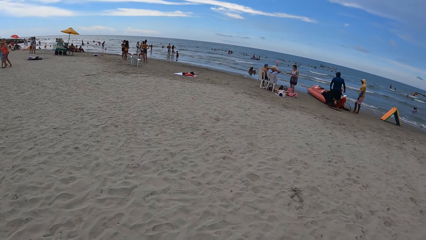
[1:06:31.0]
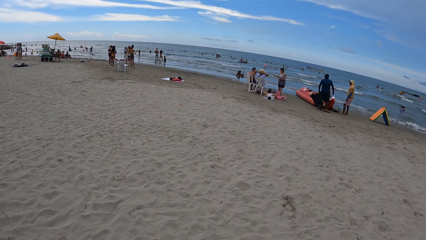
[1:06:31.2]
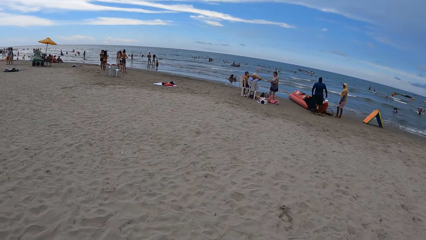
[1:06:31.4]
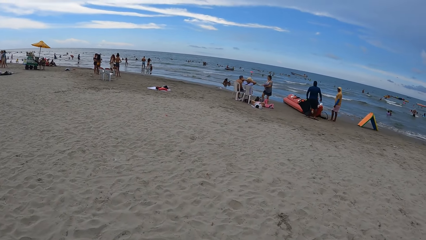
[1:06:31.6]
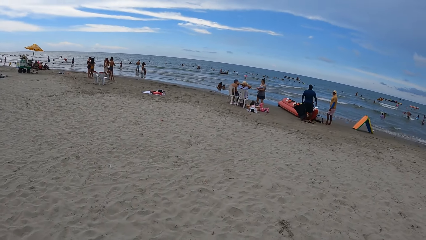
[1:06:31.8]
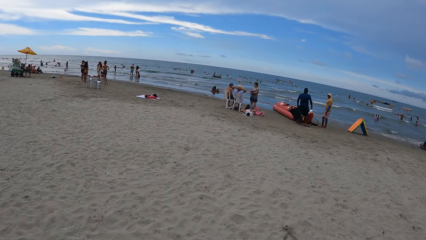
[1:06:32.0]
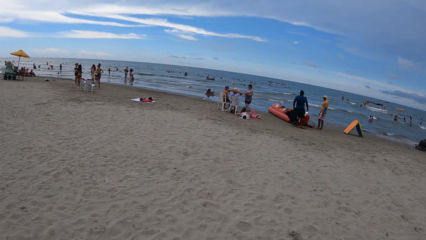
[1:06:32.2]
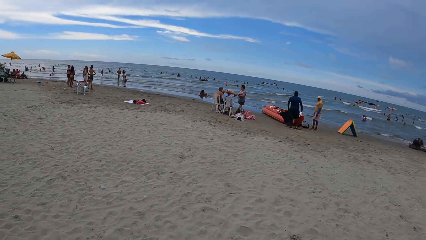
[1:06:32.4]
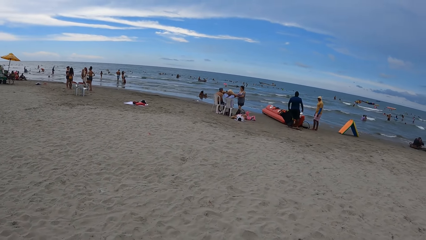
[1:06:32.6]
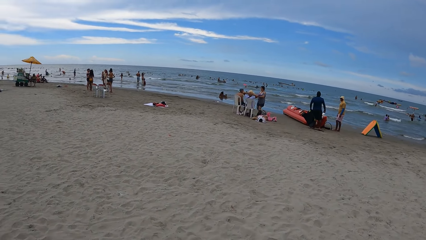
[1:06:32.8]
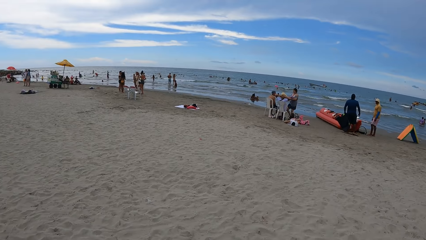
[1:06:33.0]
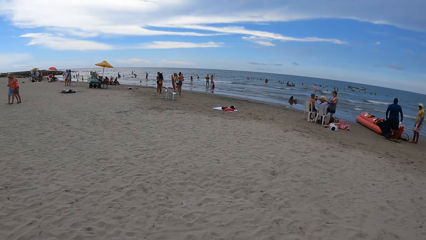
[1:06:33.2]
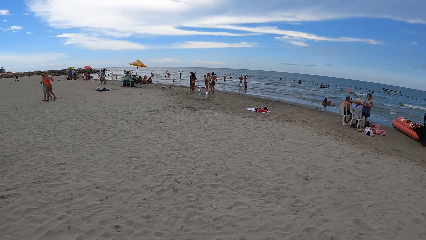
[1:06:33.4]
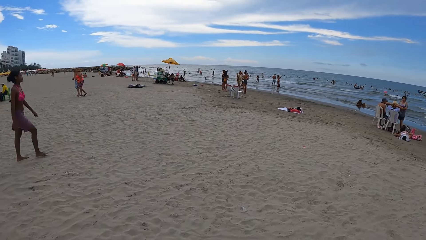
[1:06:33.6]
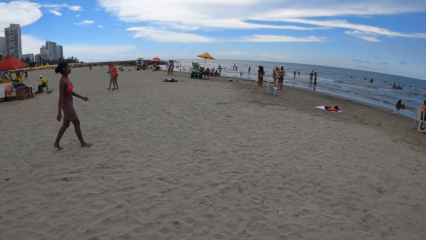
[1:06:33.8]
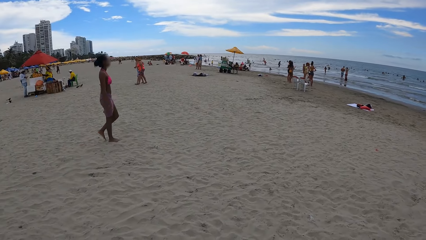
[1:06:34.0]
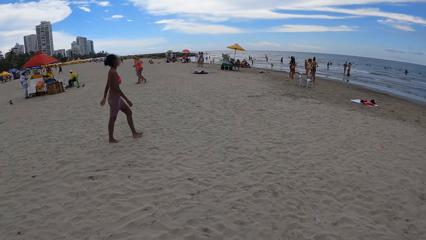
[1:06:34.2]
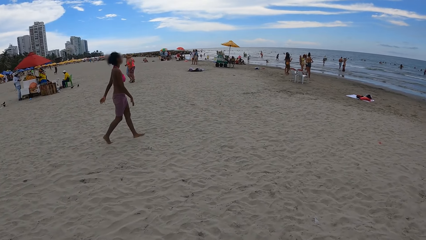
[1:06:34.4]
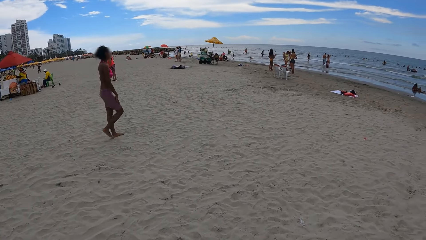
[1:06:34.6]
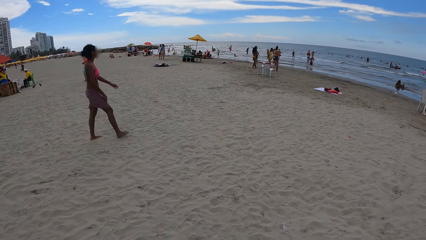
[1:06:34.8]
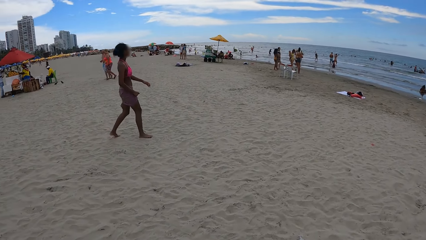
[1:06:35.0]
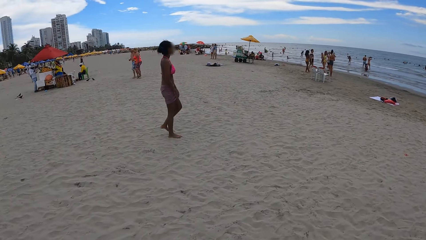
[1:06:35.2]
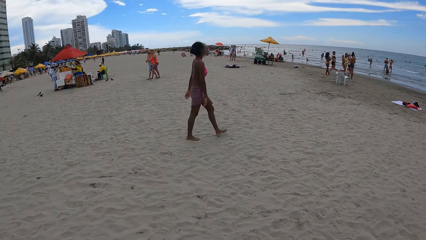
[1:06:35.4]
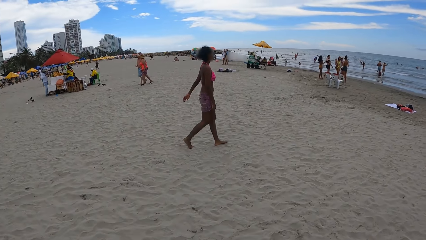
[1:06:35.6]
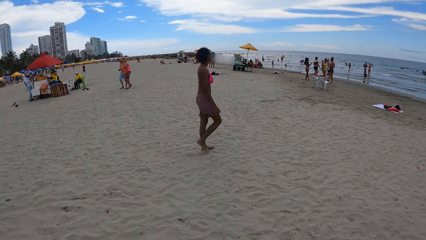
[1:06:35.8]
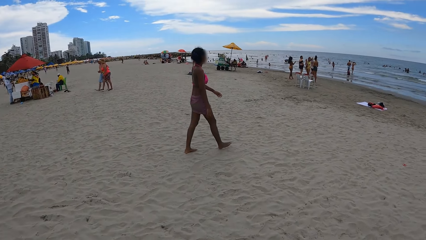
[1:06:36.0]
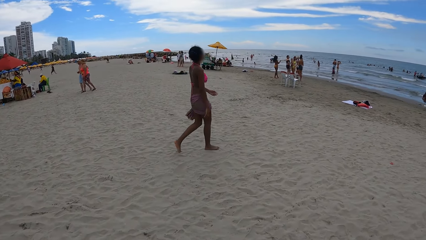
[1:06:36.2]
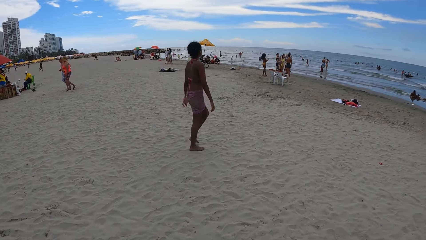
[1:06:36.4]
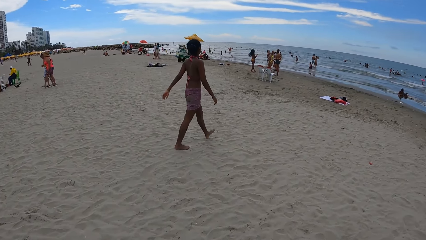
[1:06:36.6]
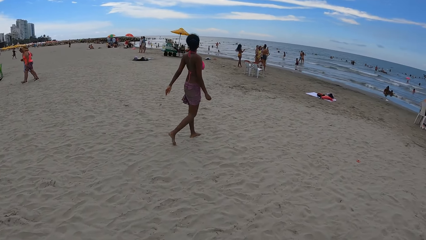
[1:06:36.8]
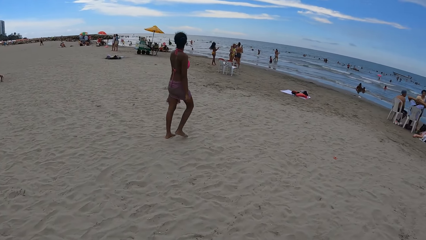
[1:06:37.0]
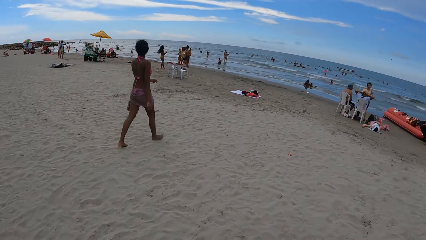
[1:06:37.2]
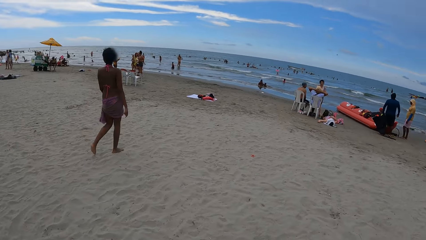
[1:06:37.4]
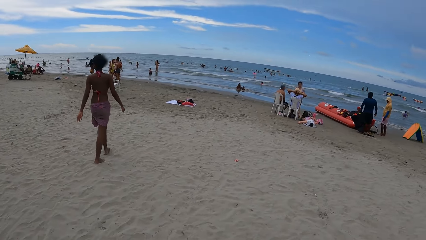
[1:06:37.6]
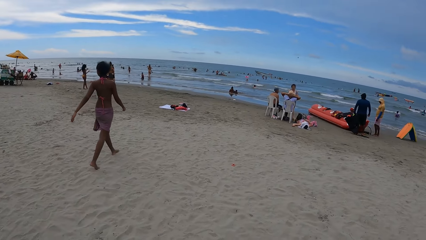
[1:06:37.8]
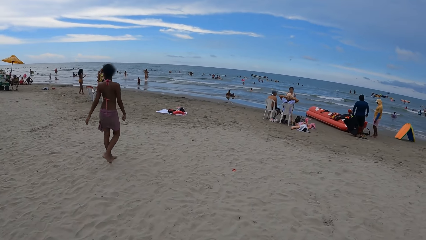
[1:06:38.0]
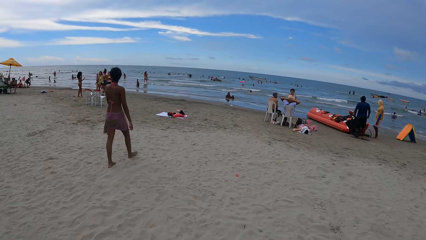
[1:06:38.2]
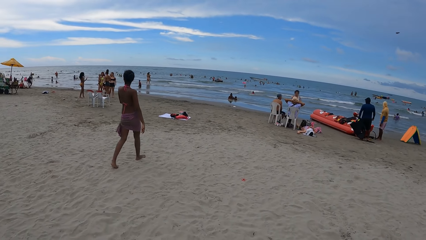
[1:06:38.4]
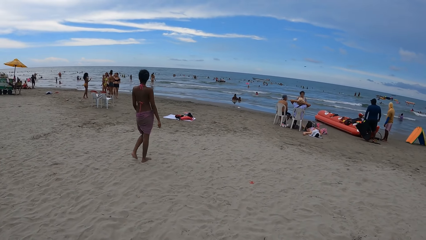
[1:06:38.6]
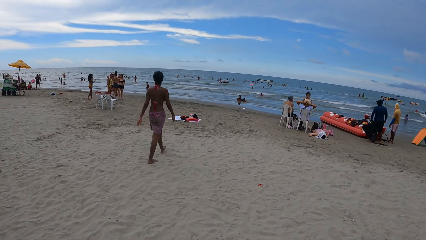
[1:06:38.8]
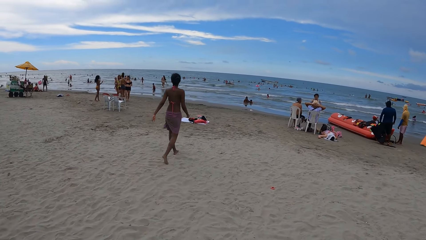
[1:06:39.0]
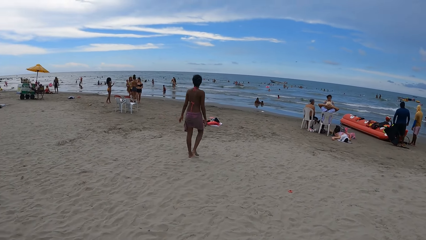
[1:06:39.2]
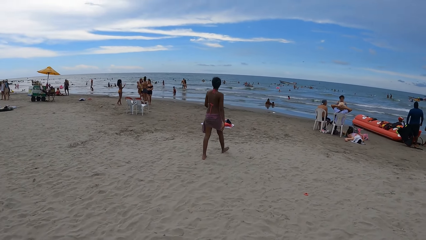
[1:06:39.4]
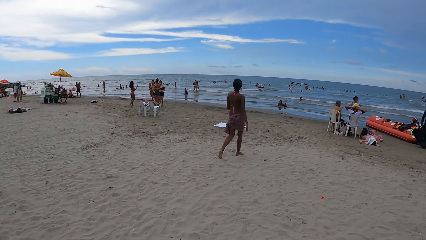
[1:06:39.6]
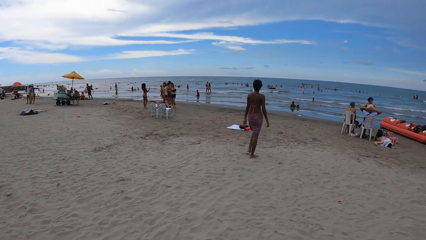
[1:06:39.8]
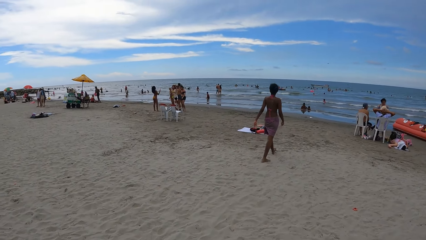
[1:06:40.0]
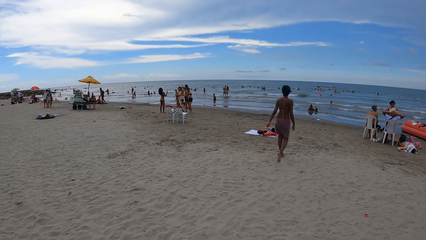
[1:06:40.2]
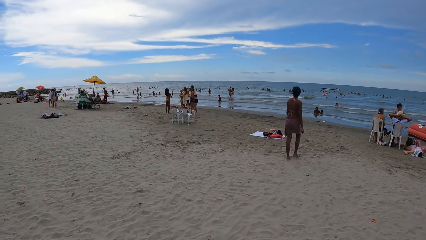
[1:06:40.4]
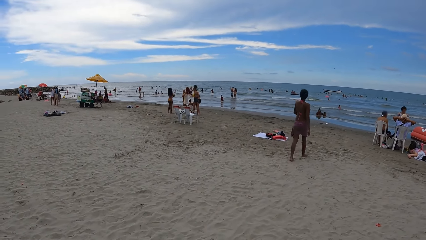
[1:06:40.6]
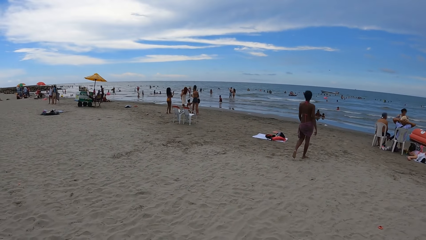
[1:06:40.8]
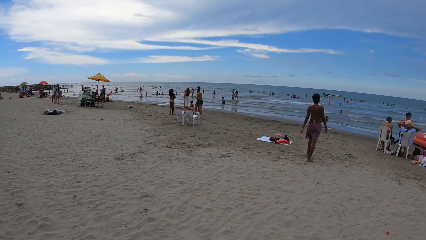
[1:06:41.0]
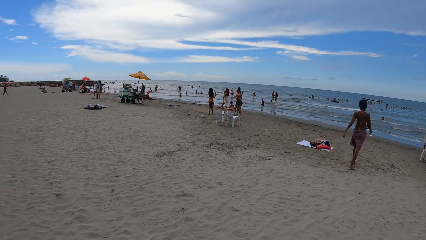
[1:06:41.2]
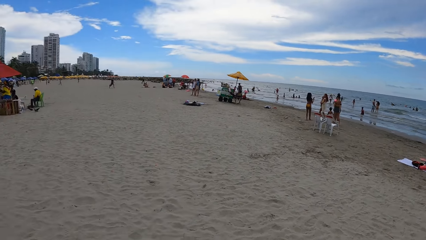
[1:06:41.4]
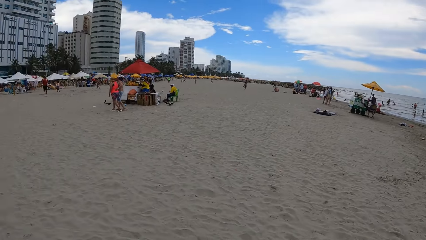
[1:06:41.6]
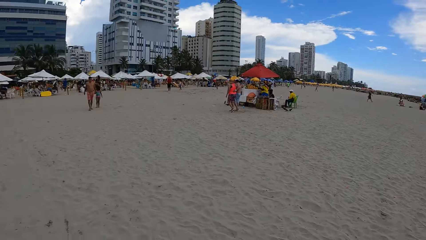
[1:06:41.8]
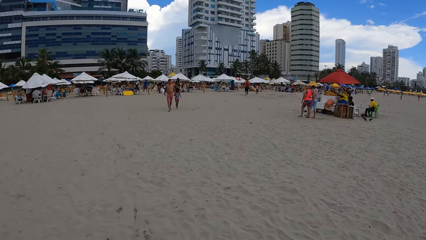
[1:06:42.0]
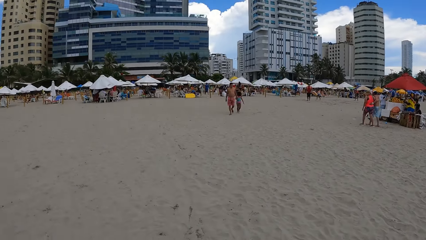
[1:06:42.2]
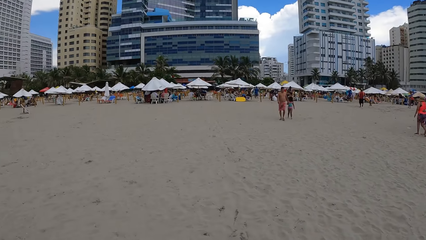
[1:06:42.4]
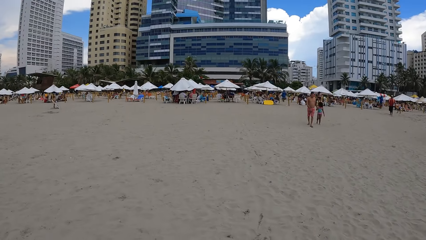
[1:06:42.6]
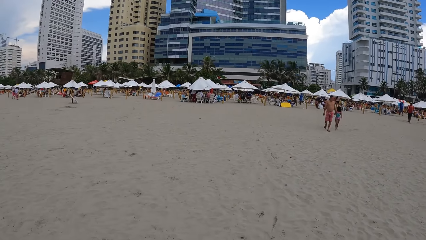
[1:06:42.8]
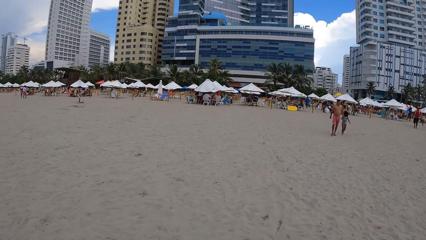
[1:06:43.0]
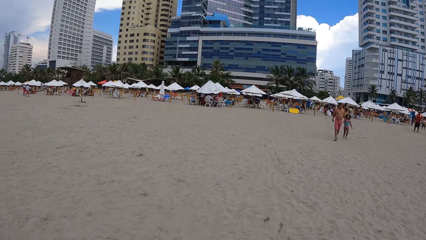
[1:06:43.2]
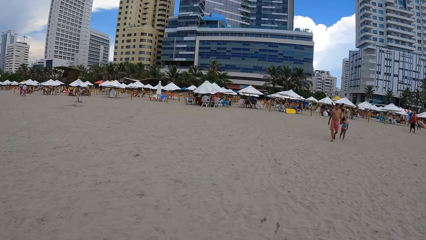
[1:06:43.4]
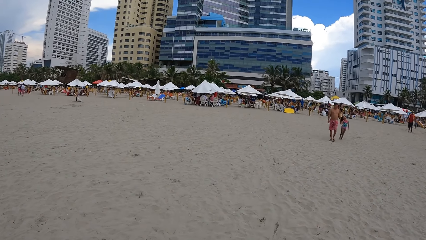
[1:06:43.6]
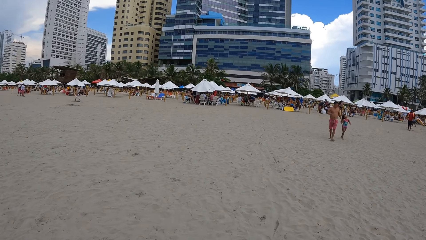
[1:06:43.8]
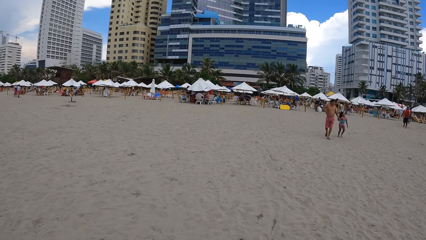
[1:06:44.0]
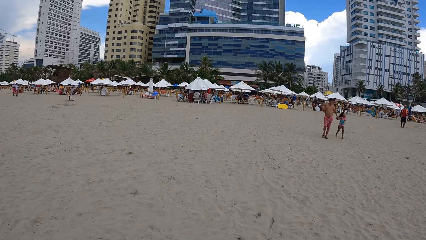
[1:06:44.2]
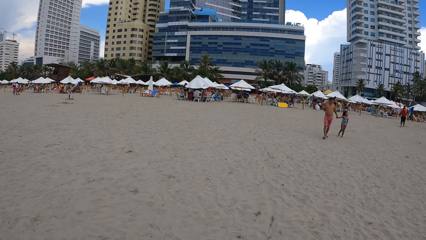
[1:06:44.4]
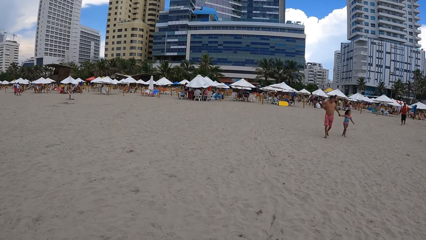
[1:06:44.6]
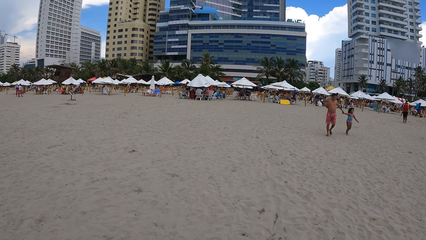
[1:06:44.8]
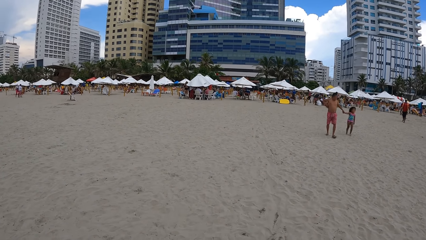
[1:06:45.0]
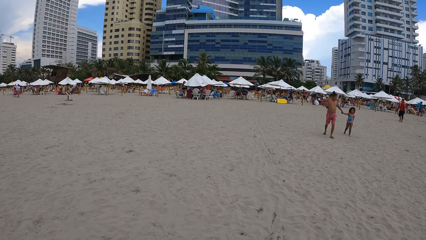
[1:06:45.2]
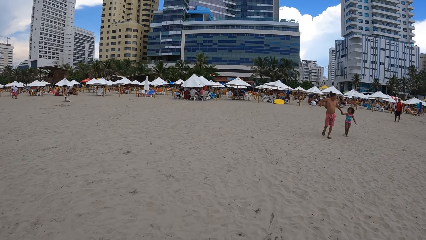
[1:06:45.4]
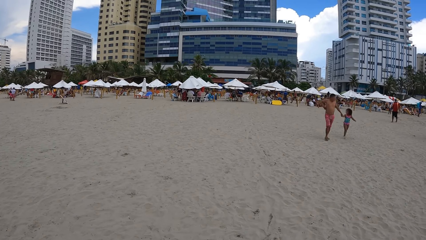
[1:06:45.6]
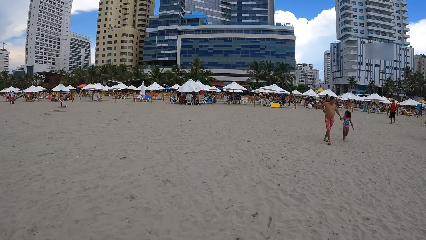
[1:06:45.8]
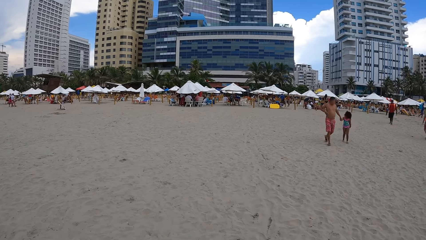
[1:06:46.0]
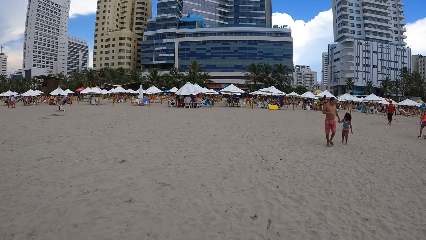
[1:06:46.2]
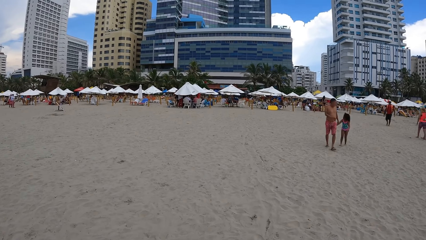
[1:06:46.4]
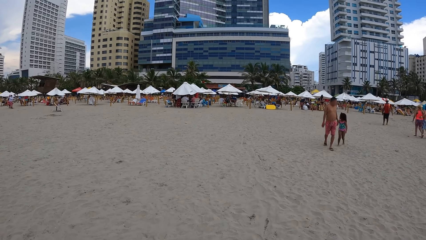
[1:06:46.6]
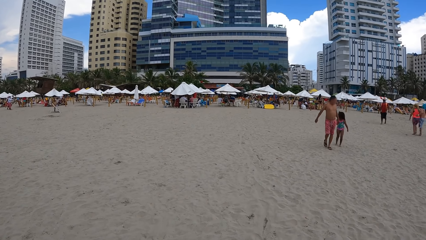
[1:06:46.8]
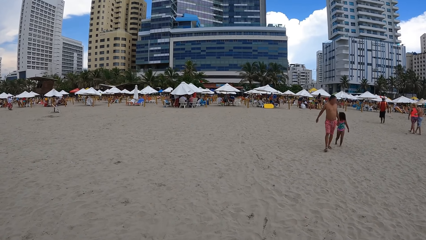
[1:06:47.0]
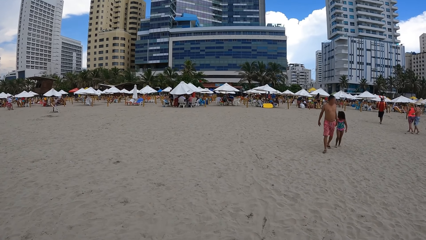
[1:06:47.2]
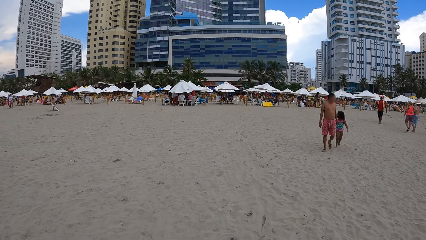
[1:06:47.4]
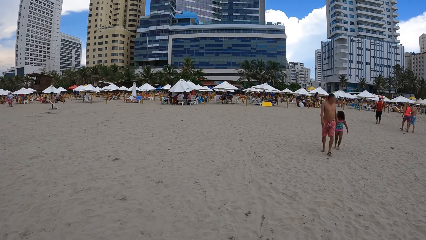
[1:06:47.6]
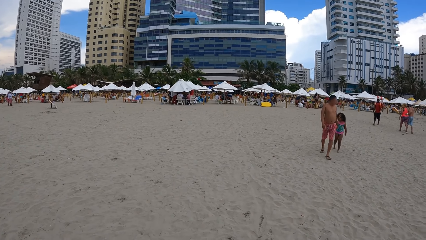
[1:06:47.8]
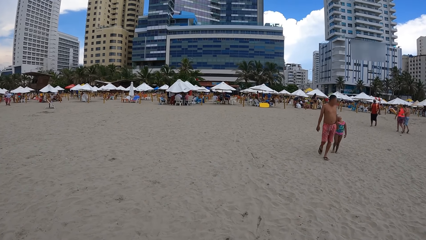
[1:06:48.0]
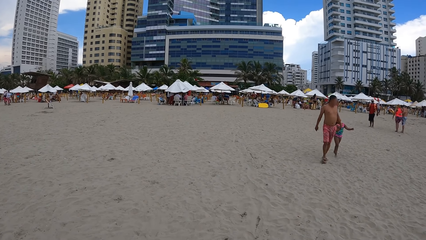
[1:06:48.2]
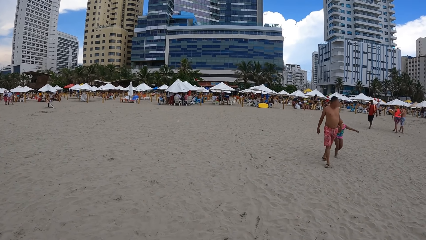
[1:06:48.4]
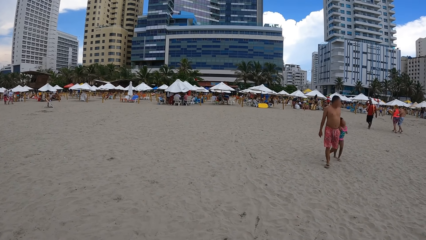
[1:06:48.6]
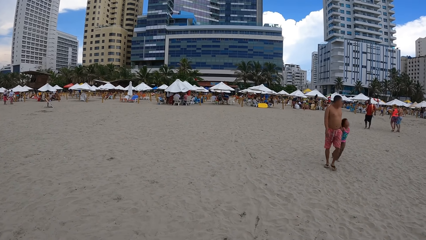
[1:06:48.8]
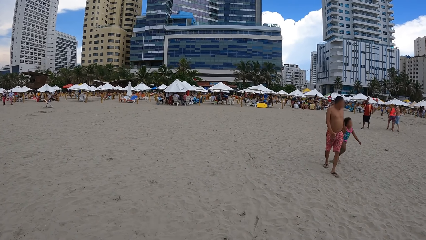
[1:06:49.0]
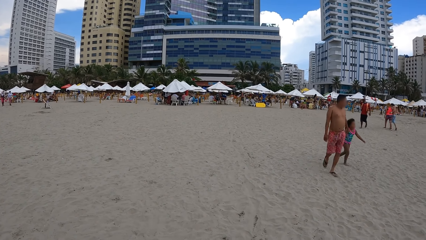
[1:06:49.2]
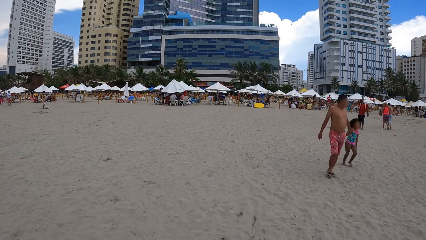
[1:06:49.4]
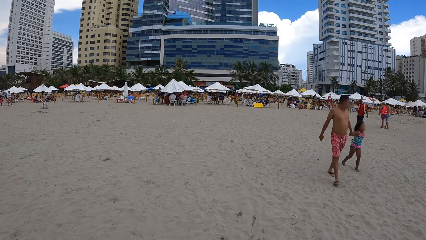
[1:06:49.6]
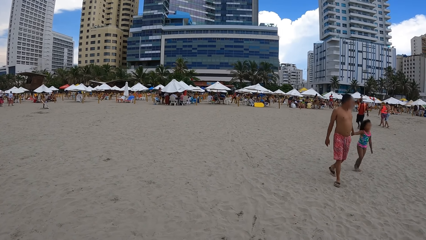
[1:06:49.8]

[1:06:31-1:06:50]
The camera wearer walks around. They look left. They look right. They look forward. They turn left. They look around. They look left.
